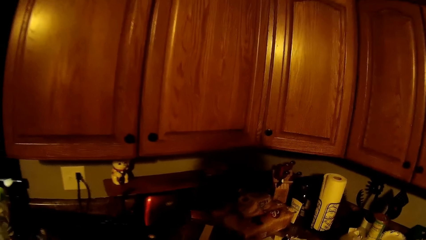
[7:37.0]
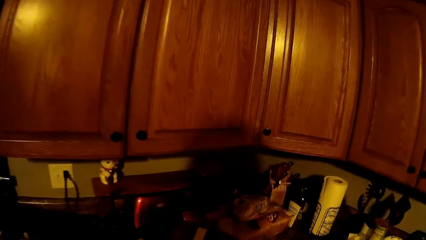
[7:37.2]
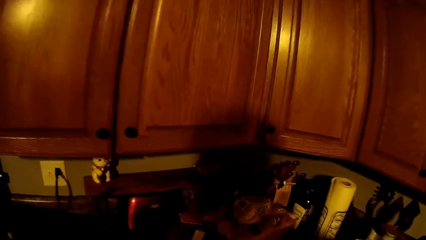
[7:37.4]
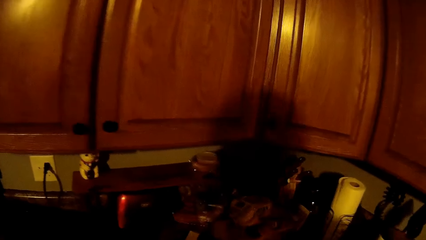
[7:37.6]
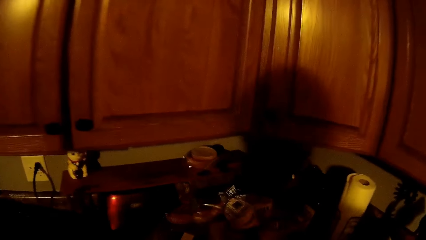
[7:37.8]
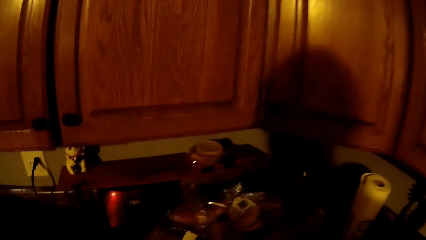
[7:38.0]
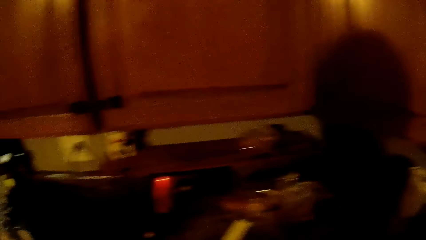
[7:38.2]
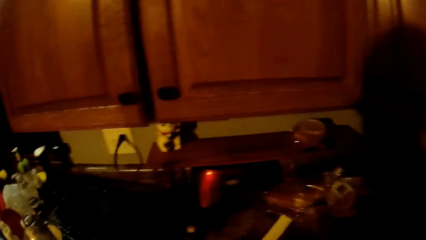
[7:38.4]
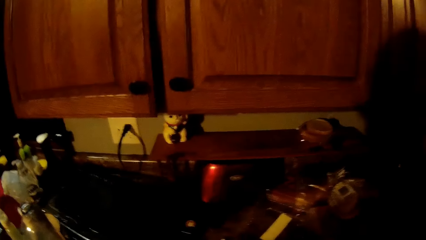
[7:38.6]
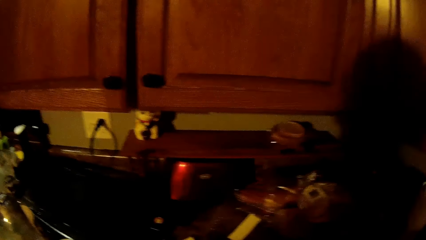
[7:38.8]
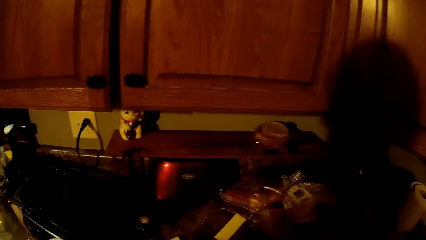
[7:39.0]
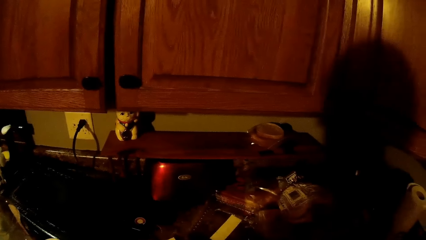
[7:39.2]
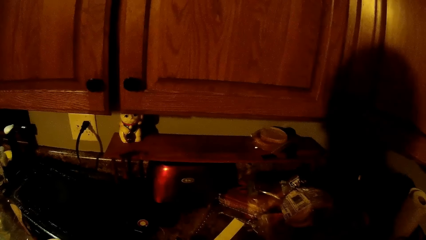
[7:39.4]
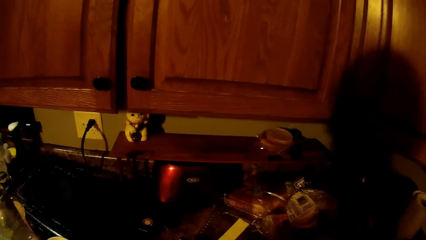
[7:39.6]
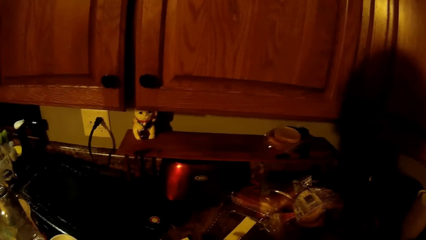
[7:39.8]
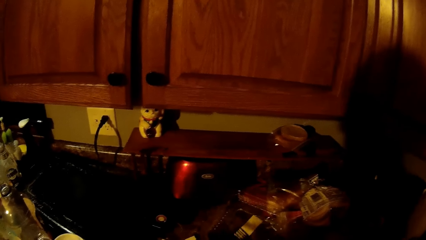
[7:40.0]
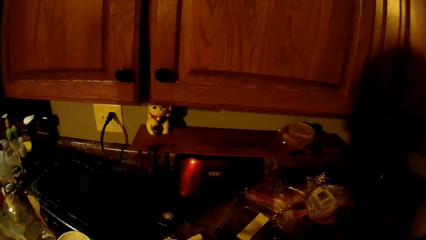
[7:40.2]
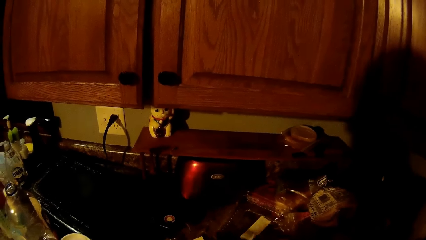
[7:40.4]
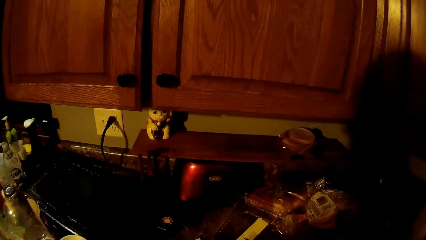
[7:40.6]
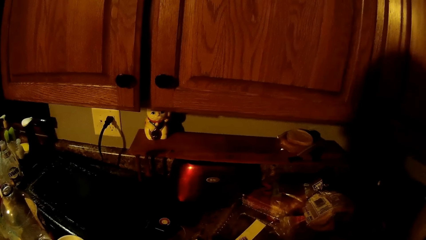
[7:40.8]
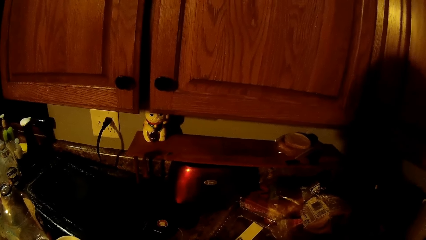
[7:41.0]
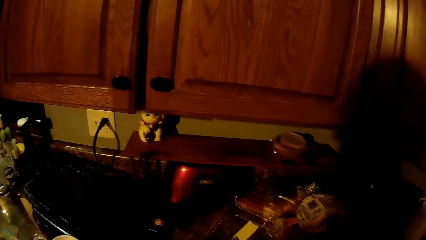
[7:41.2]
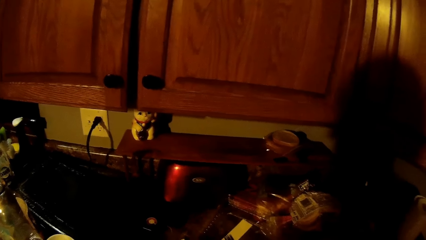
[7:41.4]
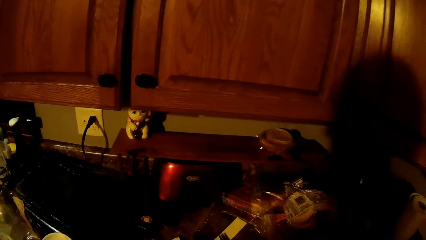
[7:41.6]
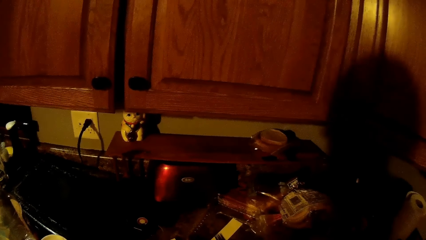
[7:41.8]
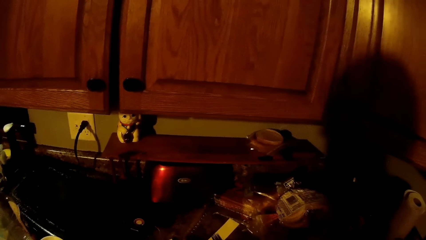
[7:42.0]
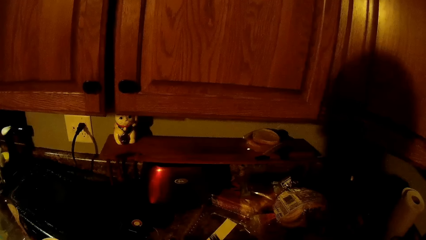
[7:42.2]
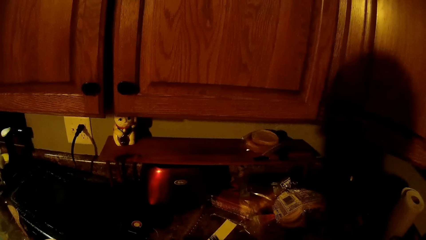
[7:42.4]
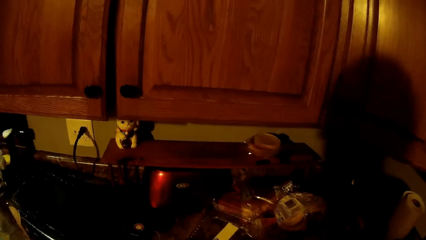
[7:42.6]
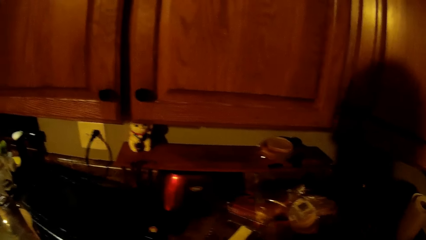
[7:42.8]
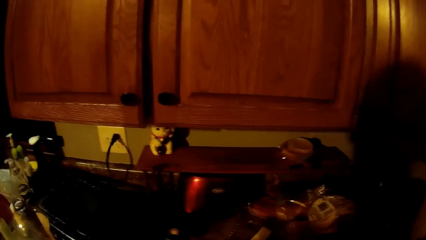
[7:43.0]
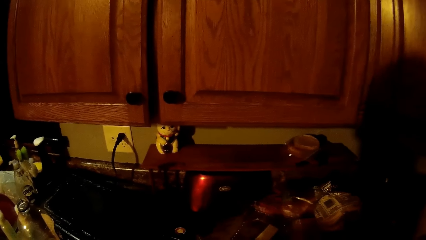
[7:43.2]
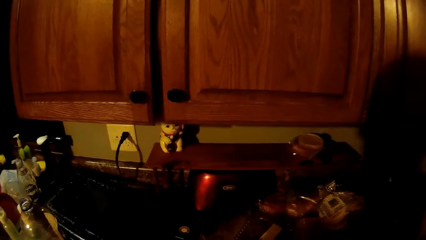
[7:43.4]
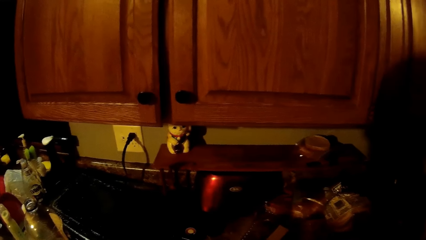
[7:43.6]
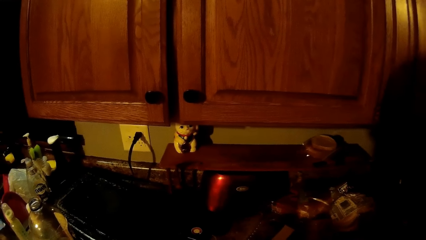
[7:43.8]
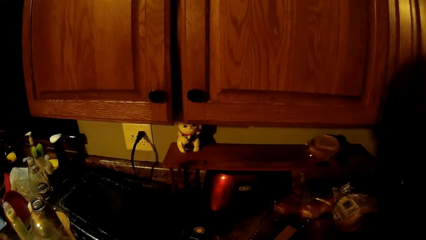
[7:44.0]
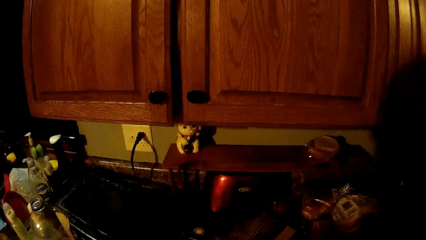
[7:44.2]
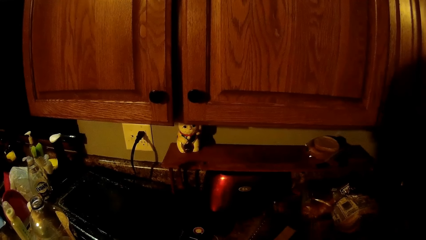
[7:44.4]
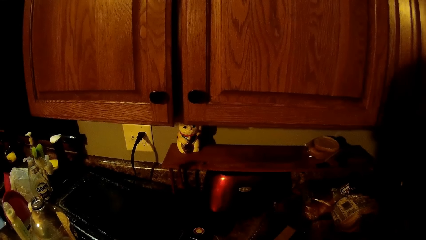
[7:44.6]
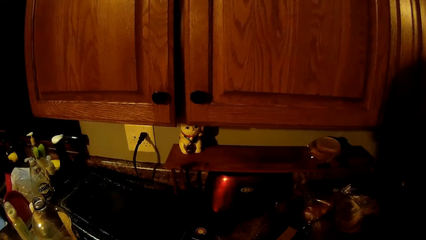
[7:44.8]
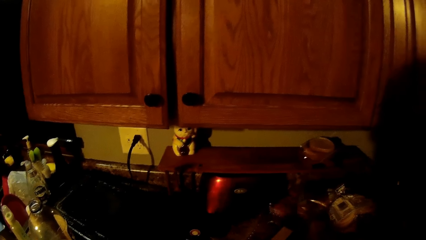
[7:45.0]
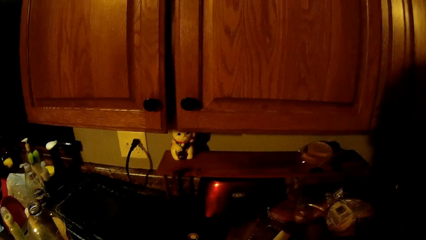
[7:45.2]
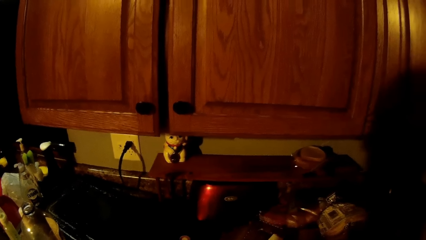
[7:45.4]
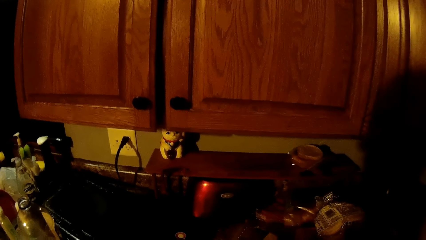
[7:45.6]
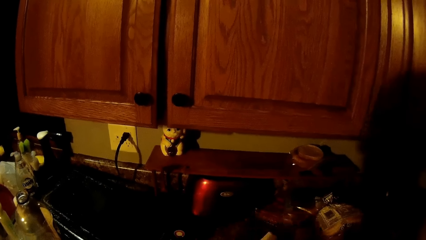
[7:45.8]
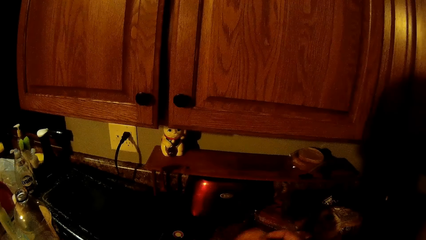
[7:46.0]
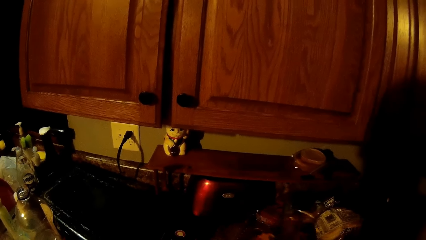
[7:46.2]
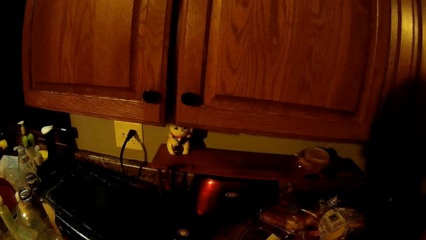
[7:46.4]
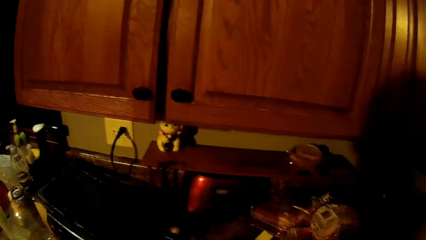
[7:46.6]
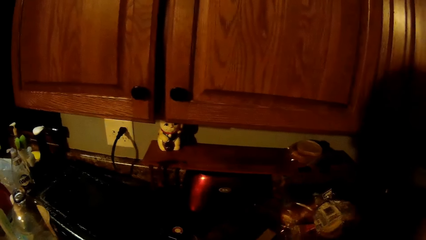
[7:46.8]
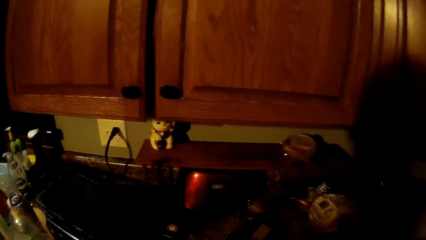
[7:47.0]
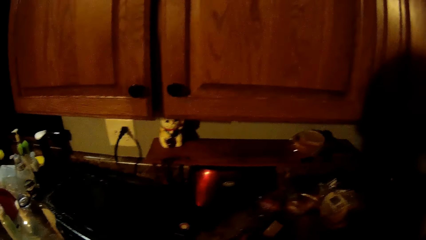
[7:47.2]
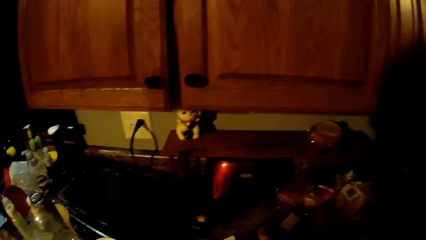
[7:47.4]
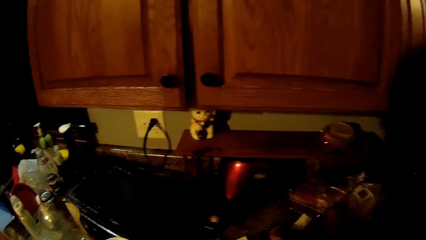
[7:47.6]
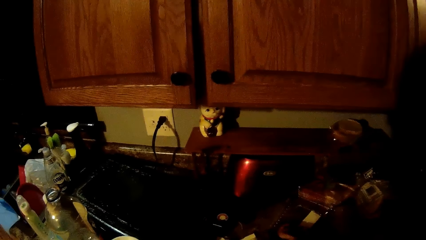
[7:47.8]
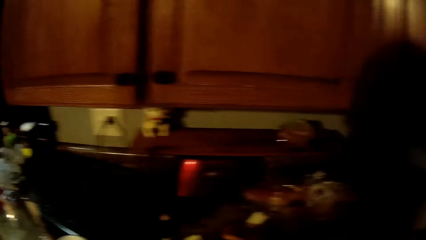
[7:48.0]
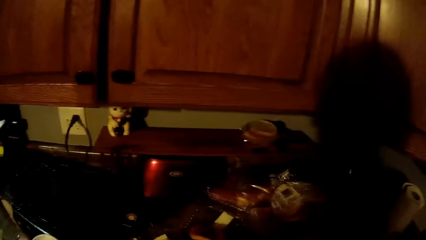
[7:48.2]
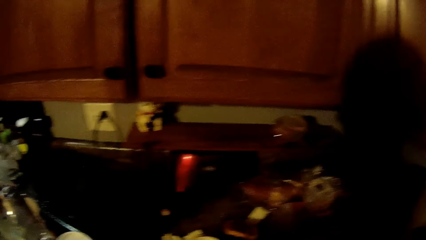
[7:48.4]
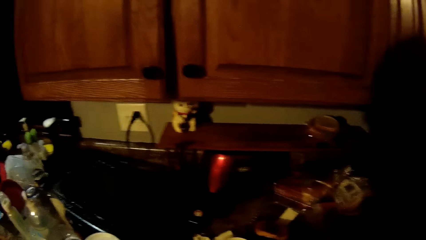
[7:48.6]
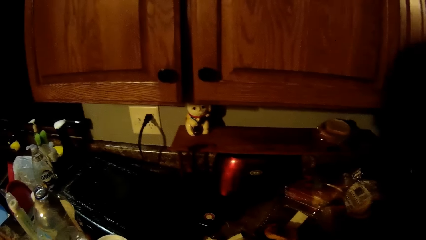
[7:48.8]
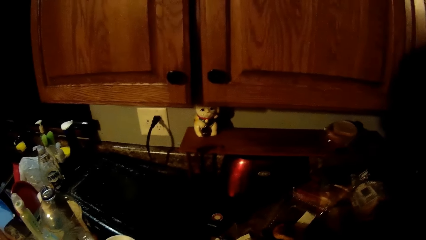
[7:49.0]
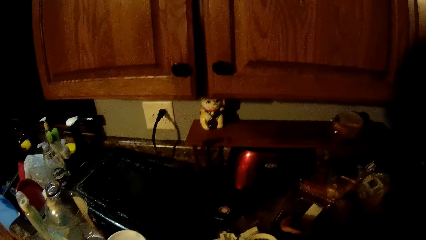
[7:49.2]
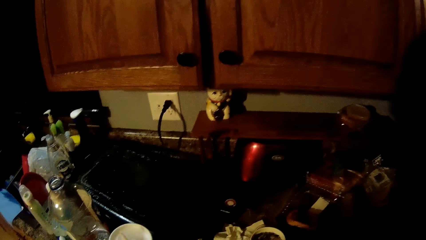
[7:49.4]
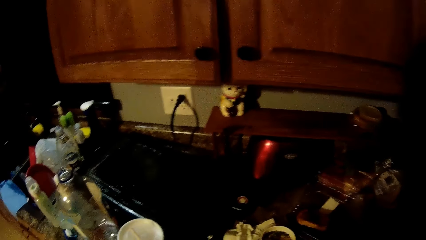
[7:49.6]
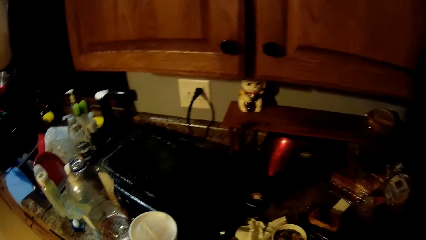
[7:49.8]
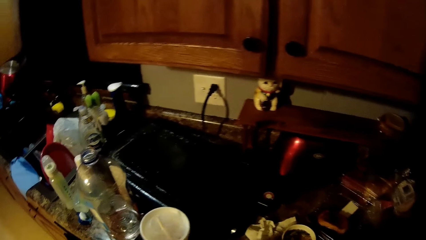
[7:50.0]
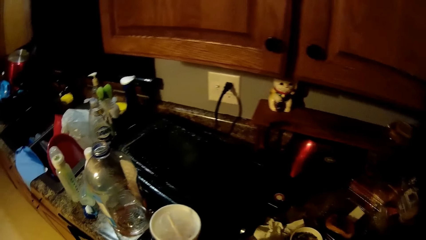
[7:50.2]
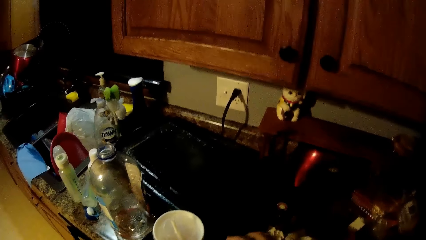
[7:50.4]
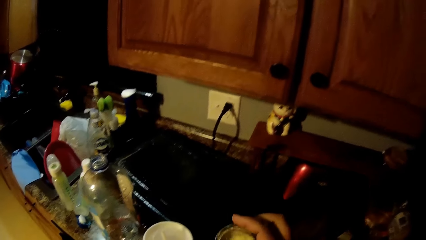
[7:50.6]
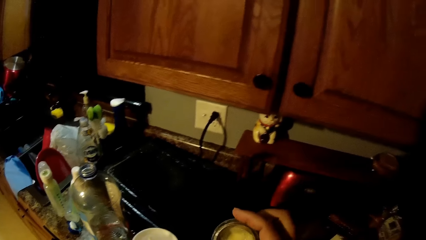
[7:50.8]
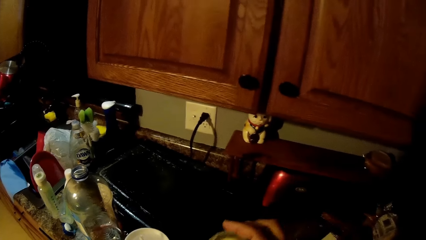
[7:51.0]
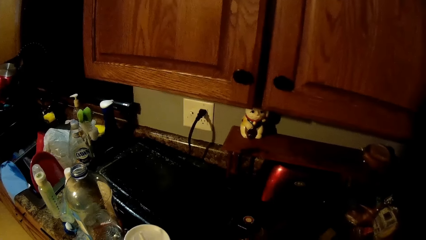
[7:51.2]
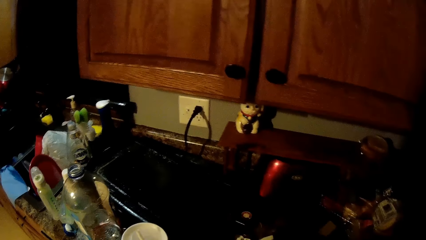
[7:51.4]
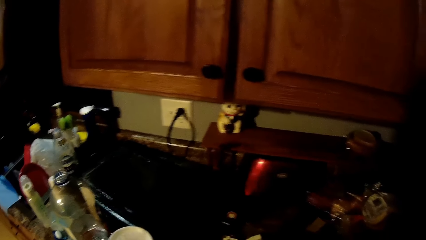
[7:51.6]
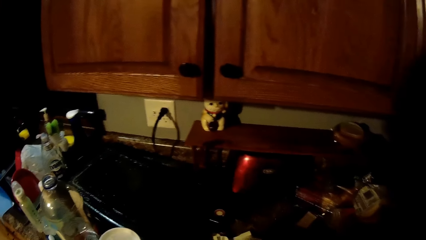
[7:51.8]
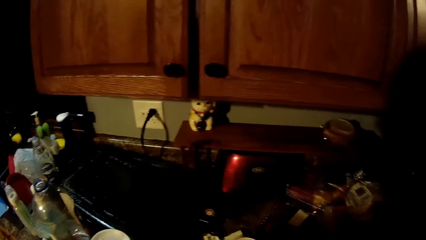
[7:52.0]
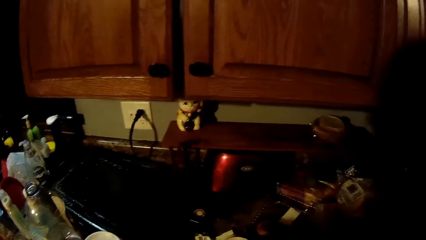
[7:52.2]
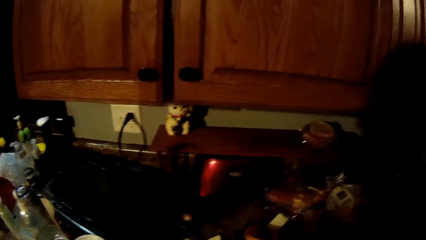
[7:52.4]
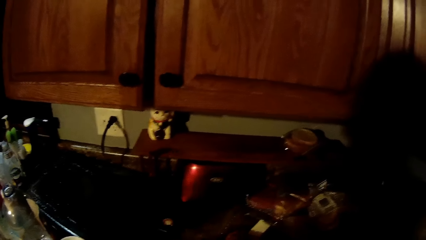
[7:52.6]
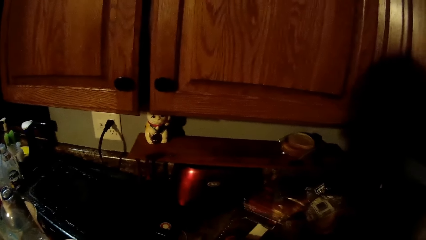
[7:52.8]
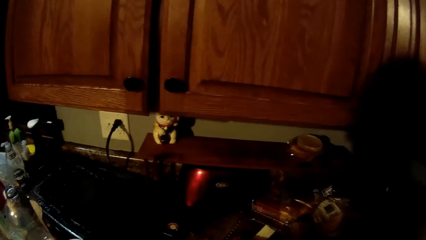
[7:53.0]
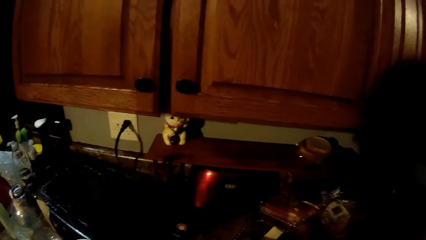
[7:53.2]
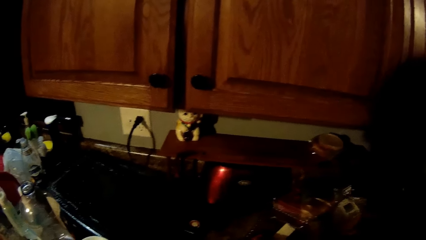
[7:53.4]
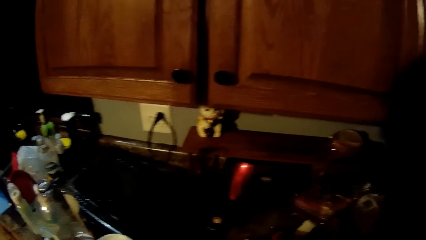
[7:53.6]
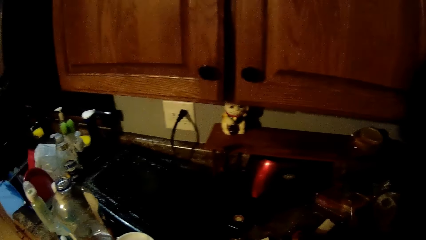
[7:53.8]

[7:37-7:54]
The camera wearer drops a fork on the countertop with his right hand. He drops snacks in the plastic plate with his right hand. He picks up a container from the countertop with his right hand.
